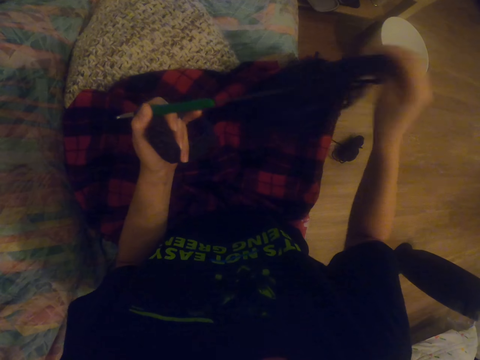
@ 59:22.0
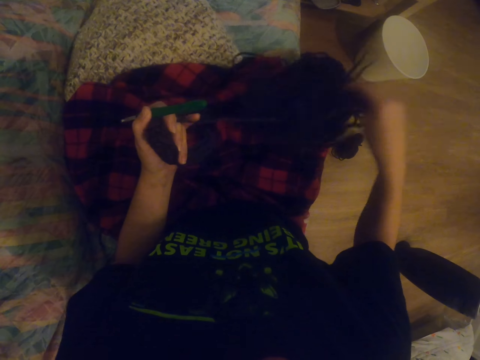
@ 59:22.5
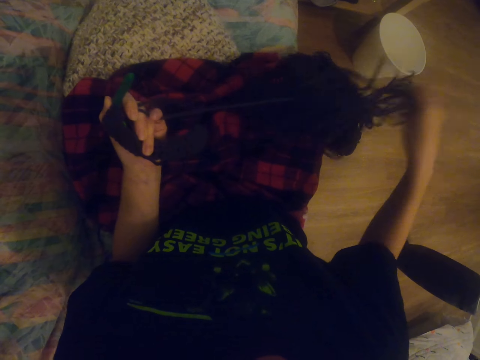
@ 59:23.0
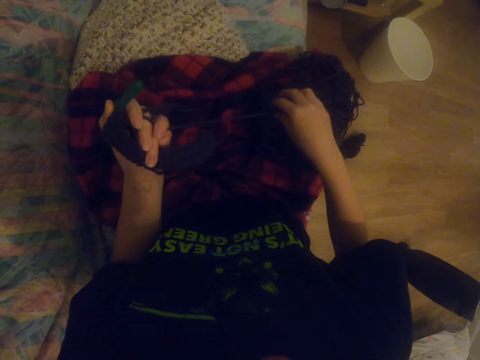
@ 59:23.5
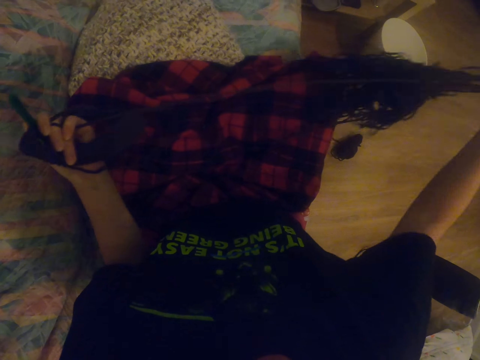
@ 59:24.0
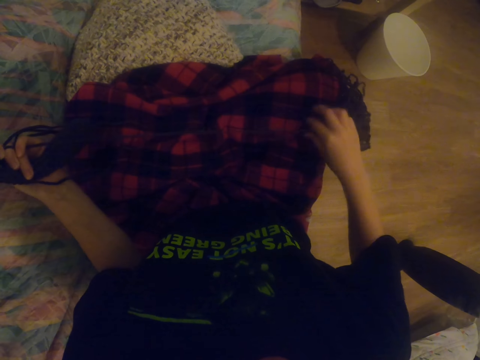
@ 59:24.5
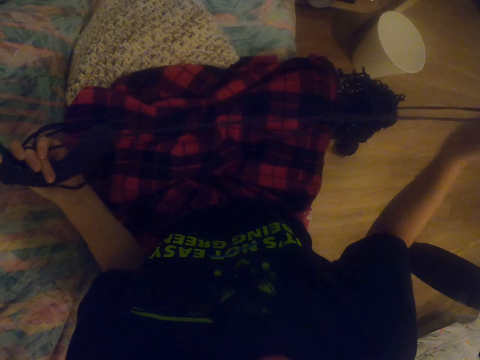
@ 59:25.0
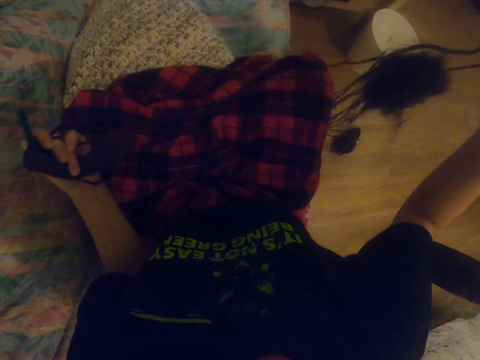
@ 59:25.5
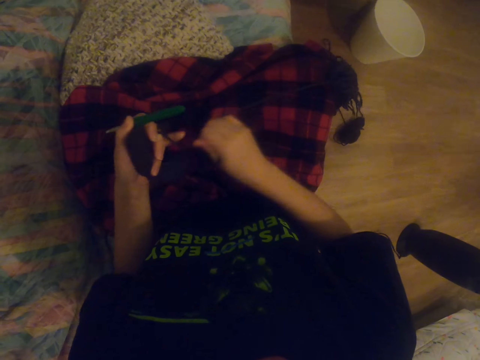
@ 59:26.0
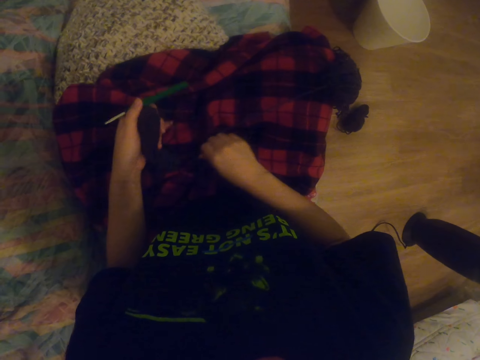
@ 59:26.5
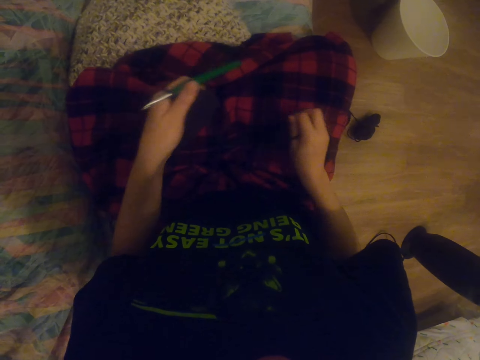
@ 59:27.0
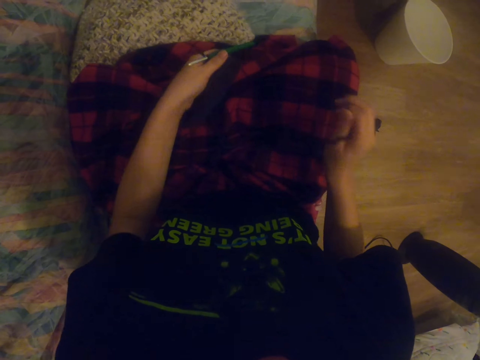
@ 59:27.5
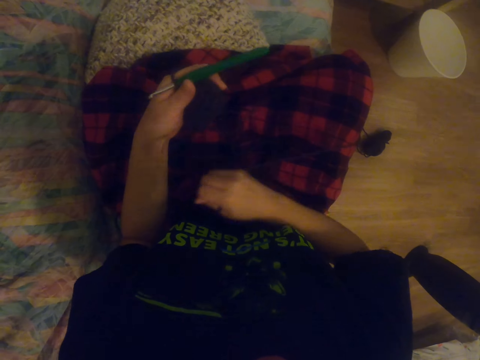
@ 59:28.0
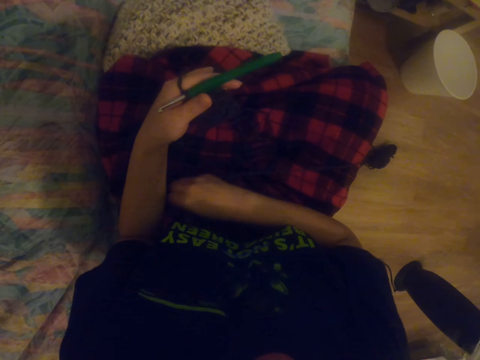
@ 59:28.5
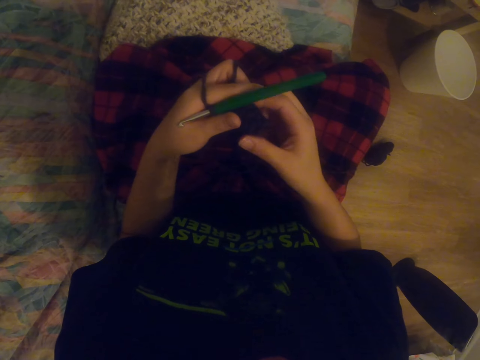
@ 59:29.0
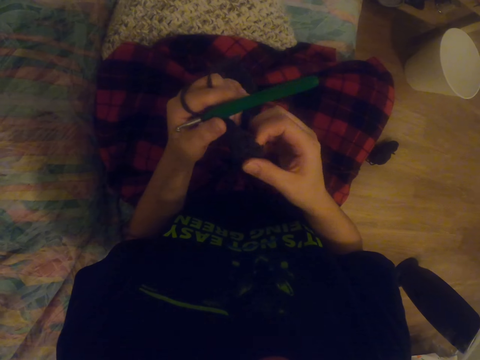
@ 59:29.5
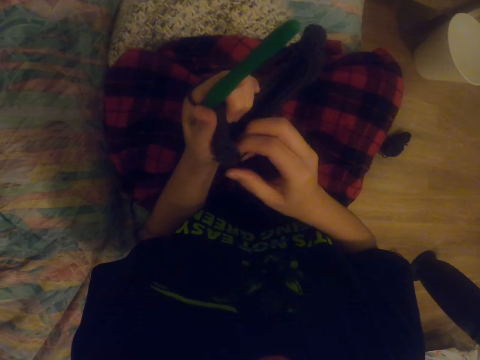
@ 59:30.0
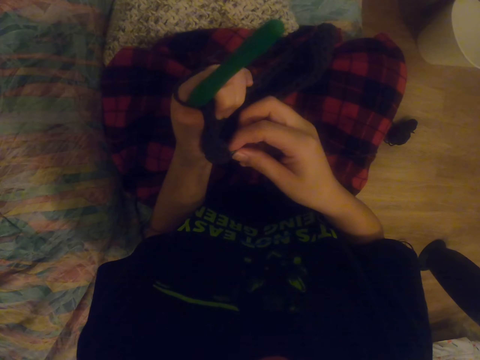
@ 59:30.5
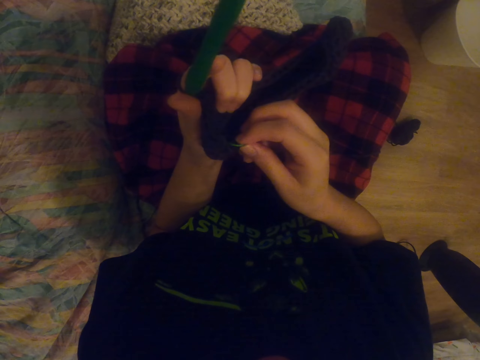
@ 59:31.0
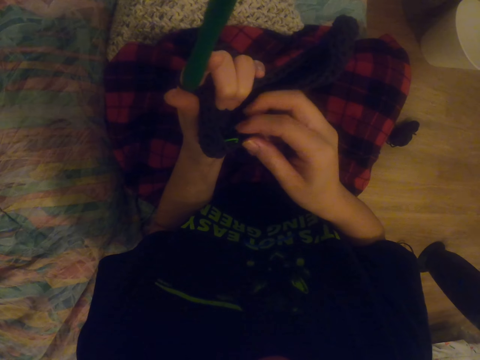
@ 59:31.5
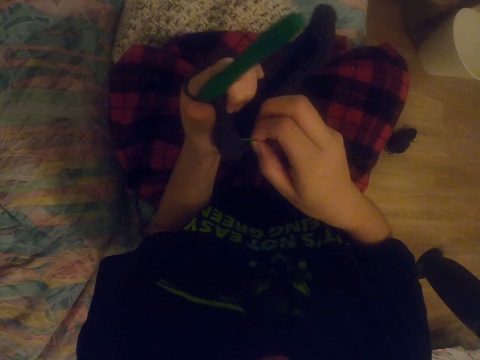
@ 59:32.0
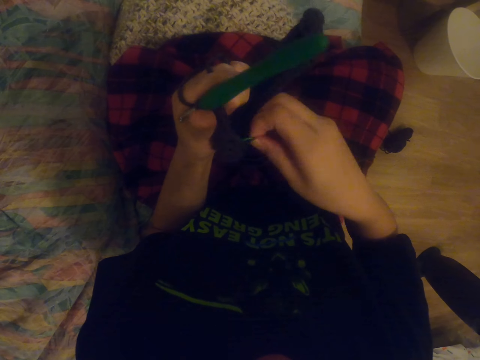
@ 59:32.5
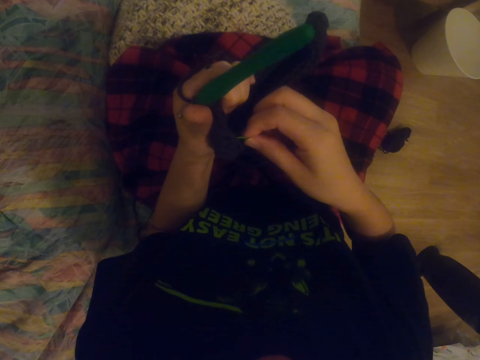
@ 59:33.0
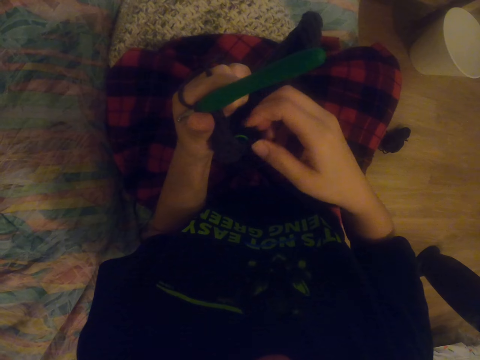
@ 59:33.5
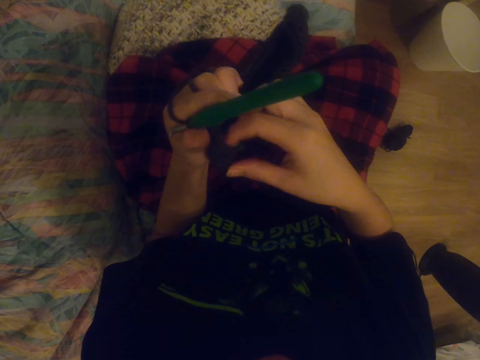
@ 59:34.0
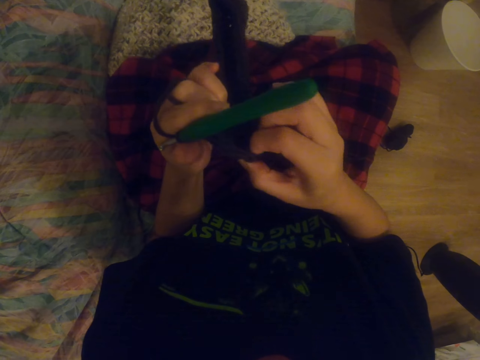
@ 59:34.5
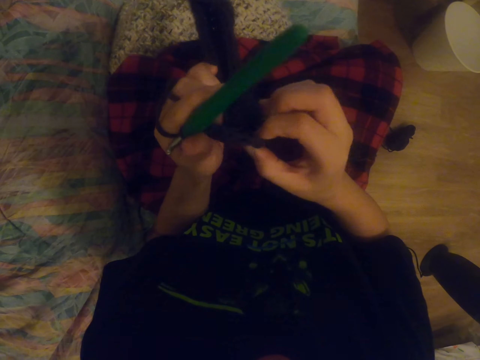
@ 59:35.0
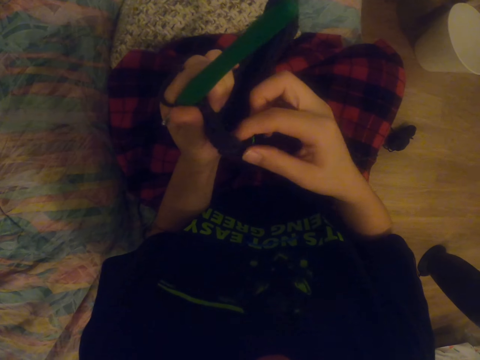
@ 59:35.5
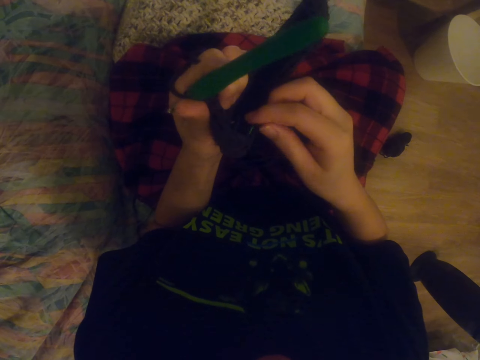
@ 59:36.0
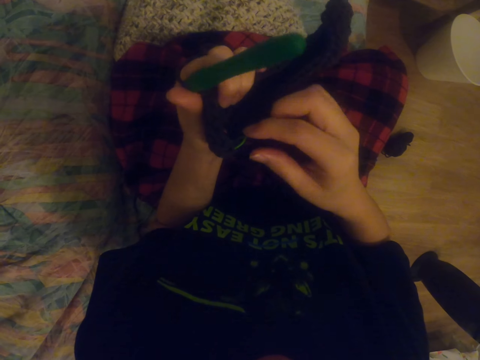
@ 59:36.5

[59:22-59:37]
The camera wearer pulls the yarn thread. She holds the sock with her right hand. She aligns something on the garment. She fixes something with the right hand.

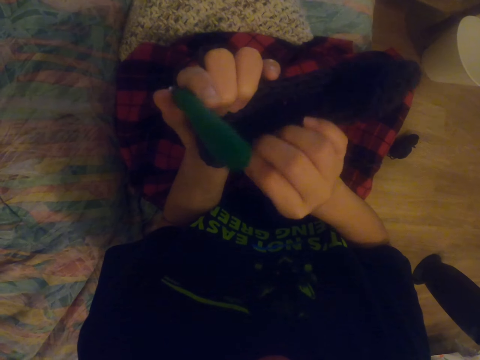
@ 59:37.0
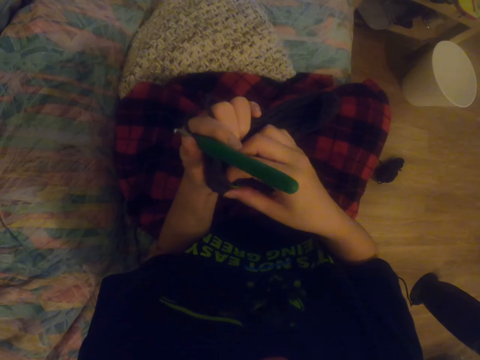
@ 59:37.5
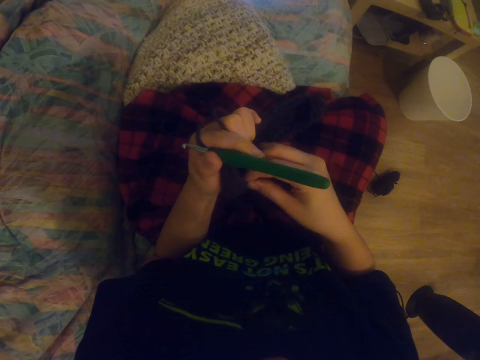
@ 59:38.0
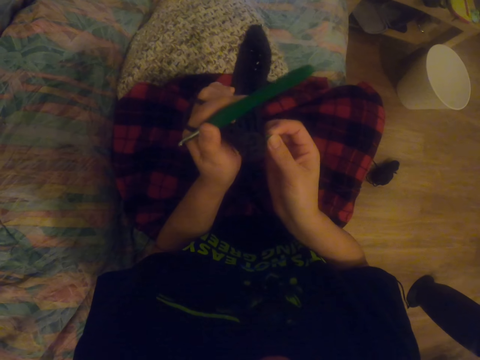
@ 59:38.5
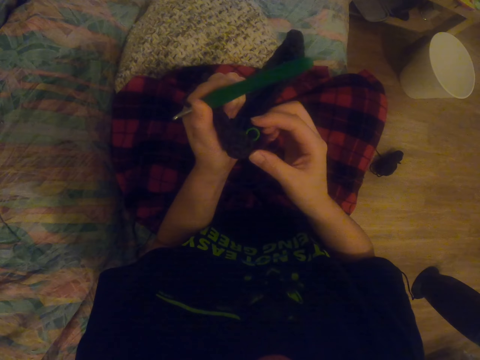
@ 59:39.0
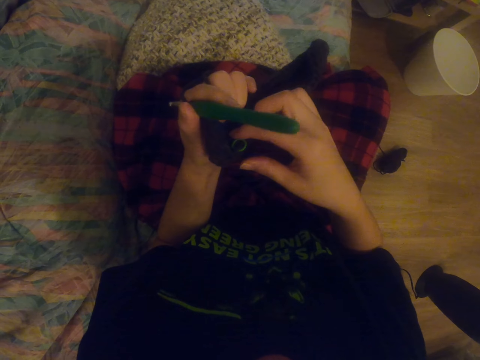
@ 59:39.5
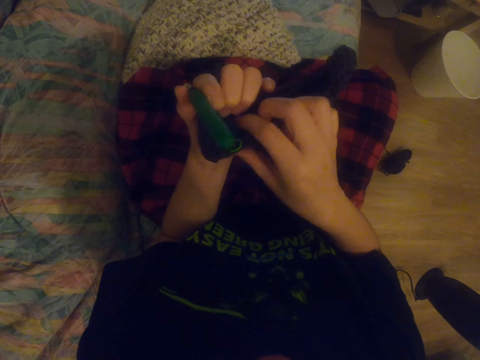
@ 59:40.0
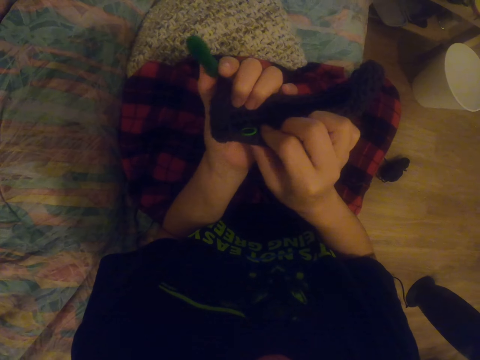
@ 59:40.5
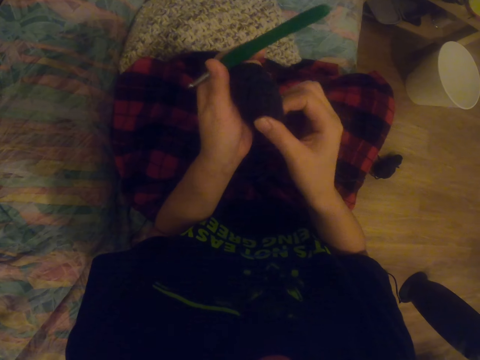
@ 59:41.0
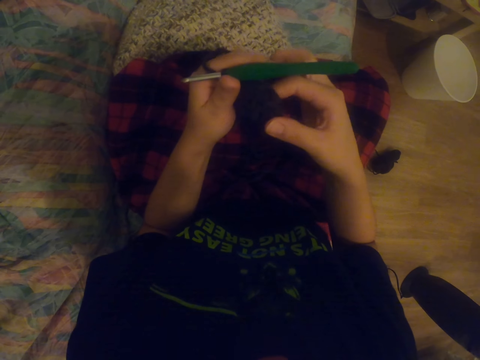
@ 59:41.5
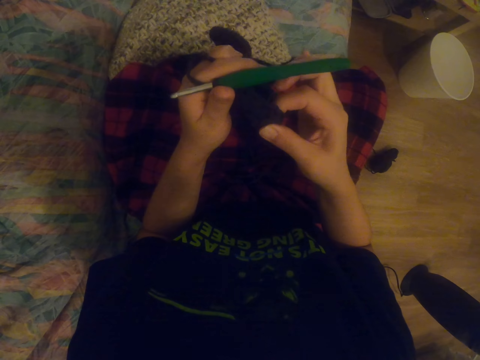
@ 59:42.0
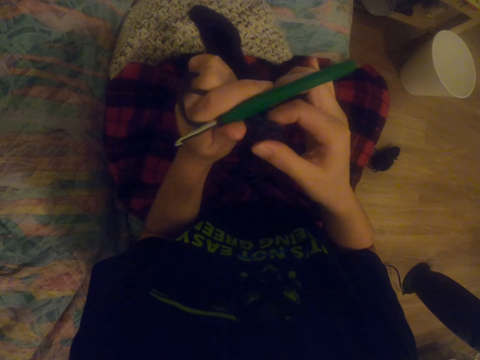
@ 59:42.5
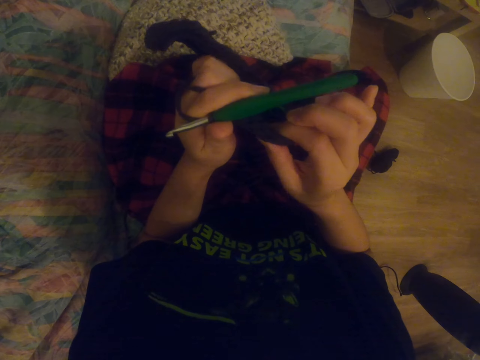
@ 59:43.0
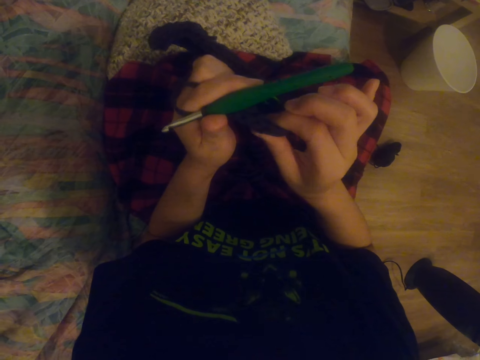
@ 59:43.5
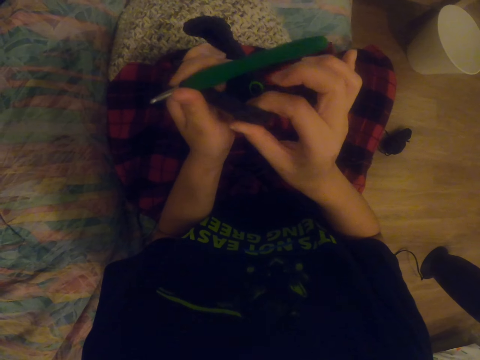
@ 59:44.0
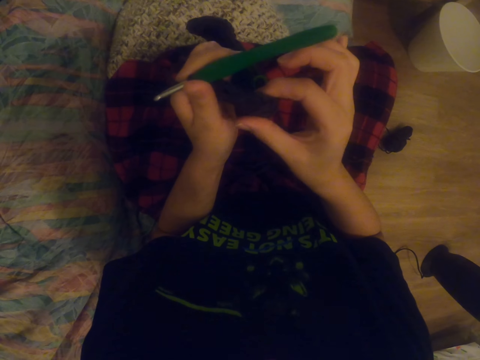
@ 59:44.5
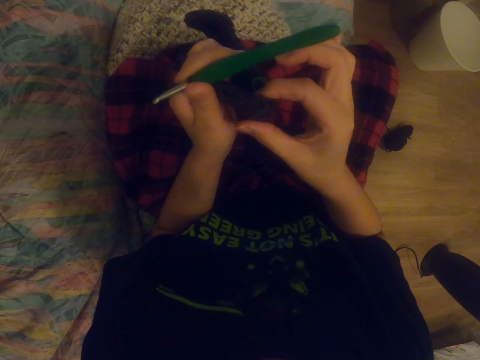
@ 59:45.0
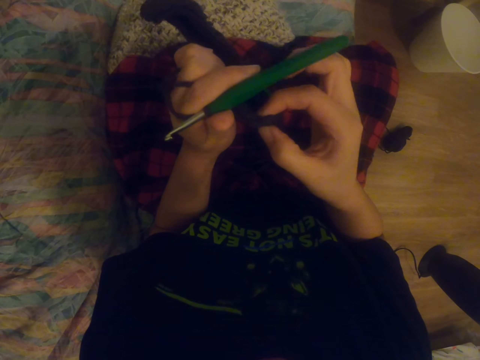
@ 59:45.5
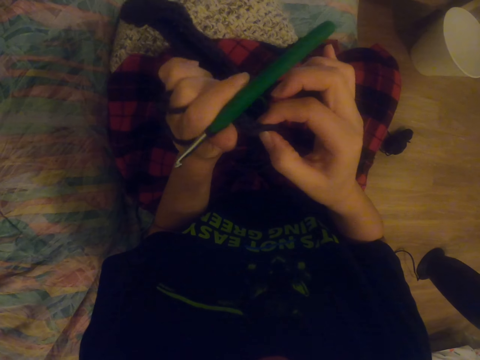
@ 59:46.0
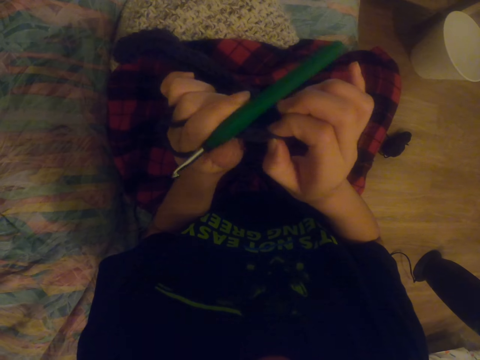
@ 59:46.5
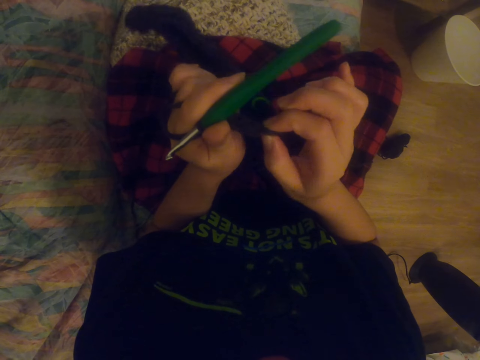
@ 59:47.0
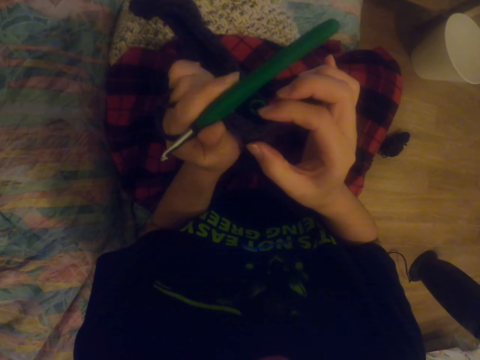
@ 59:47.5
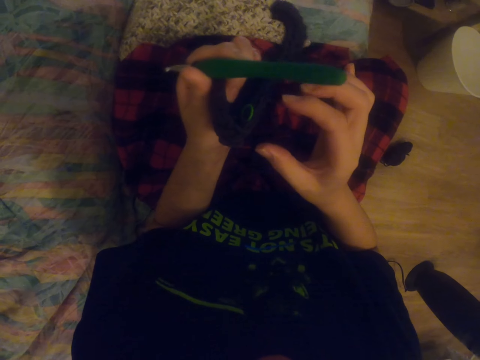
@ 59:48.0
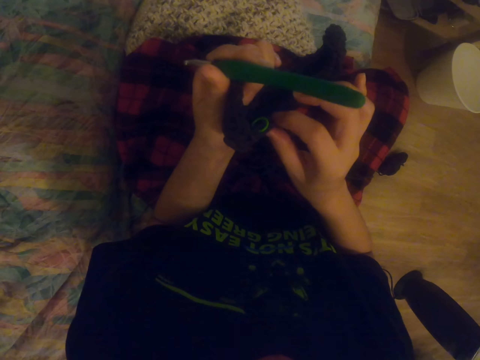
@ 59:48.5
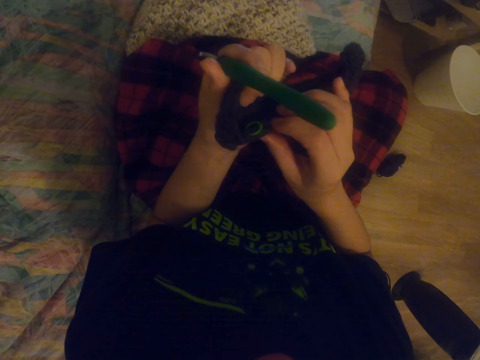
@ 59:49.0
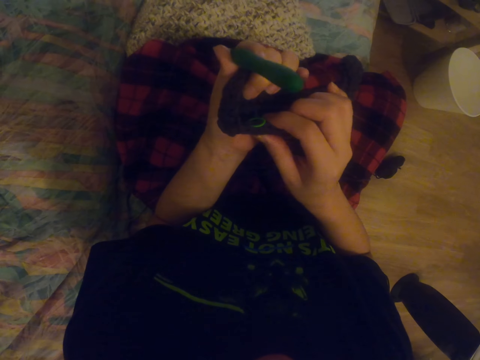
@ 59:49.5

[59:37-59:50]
The camera wearer holds the sock with her right hand.
